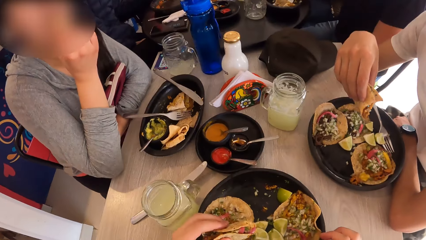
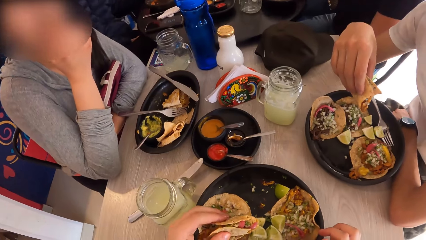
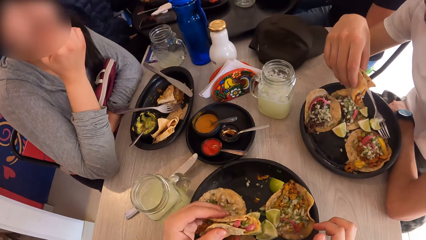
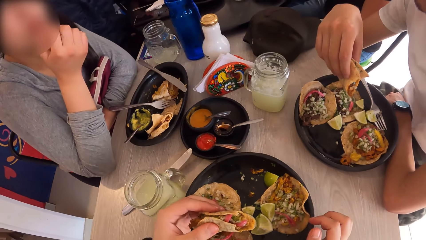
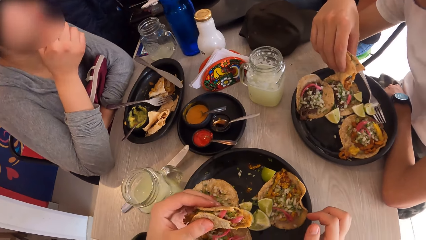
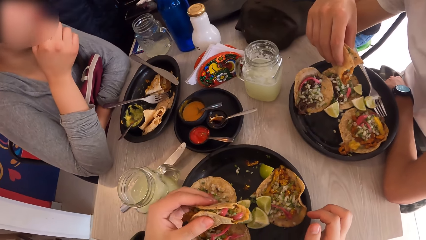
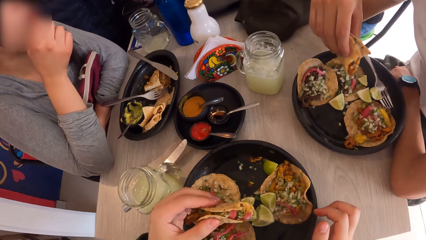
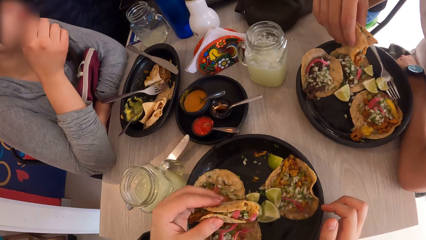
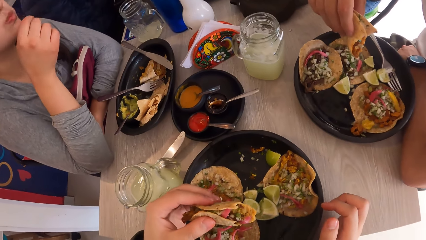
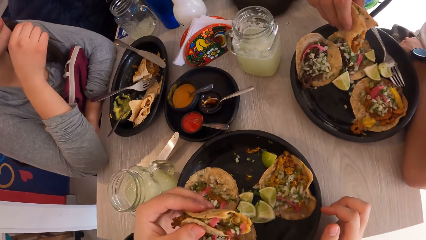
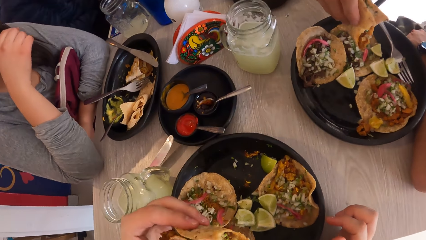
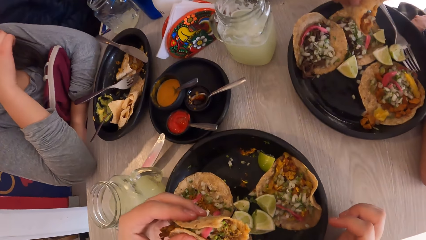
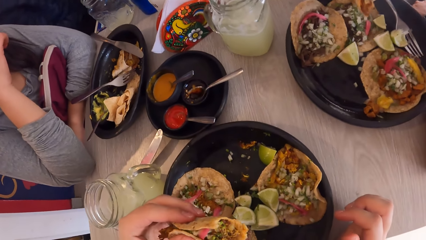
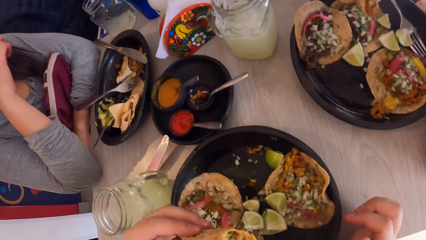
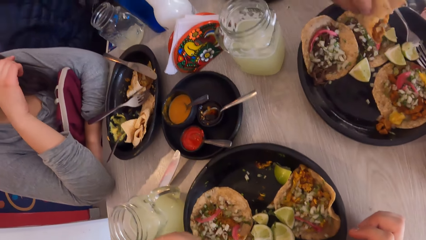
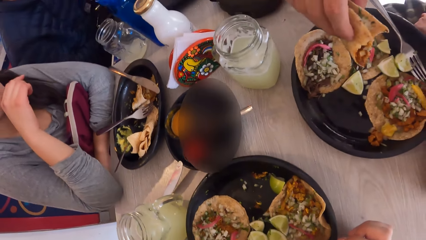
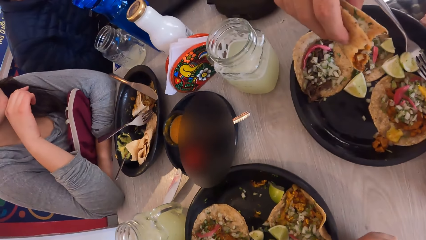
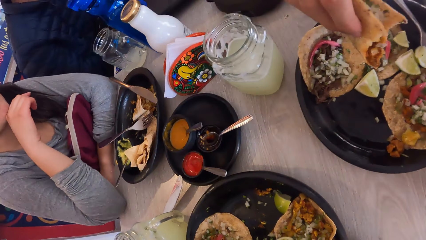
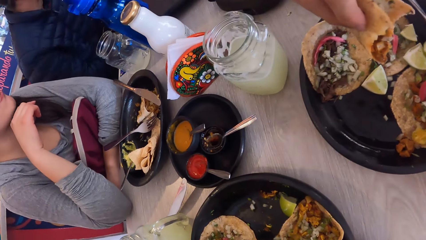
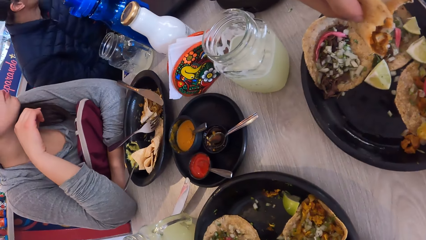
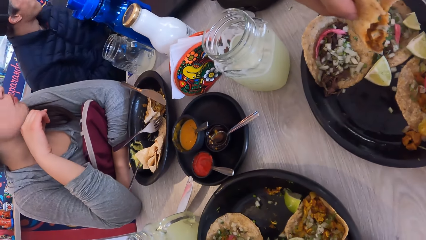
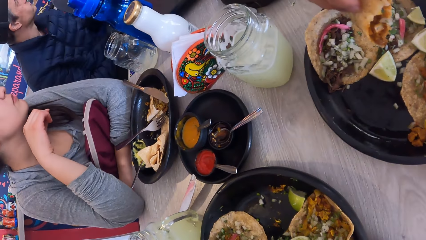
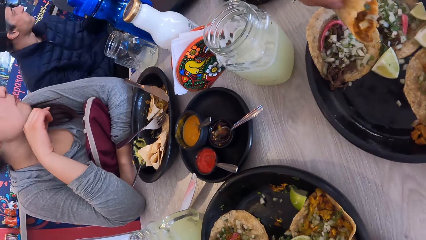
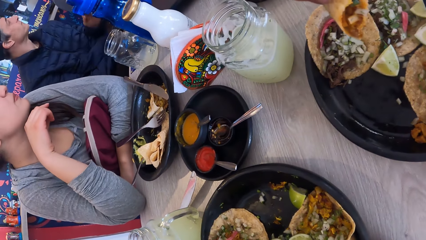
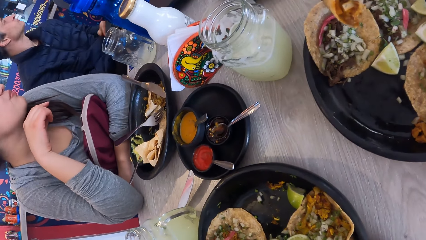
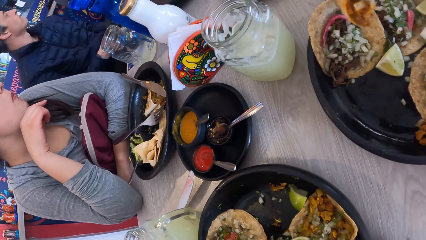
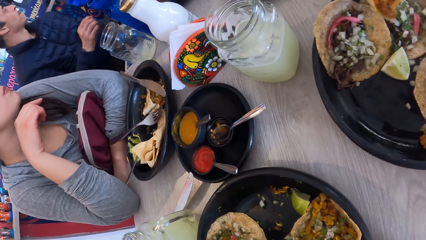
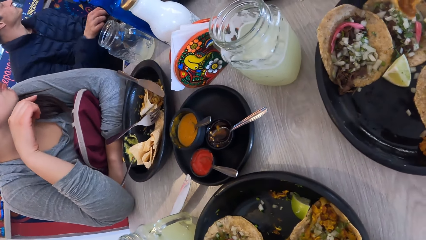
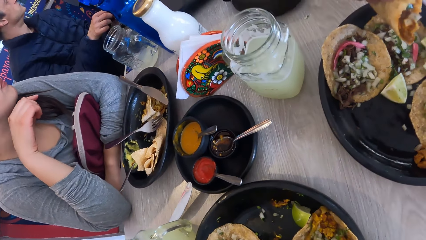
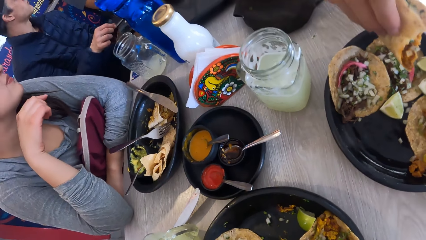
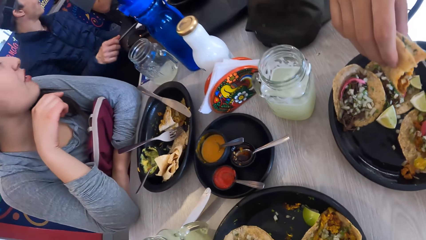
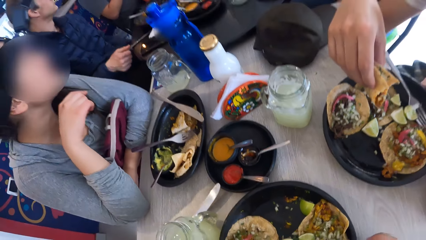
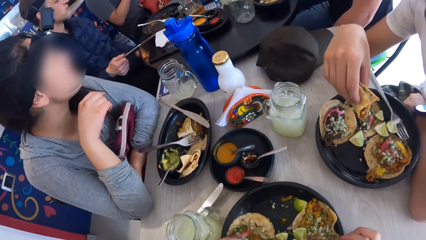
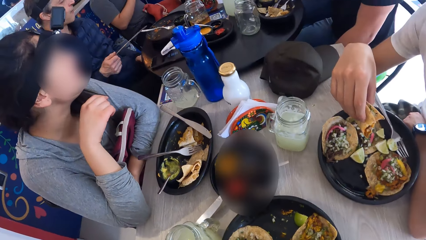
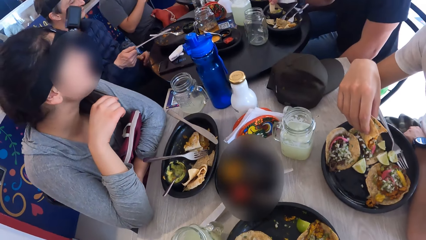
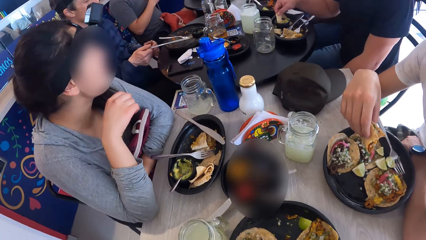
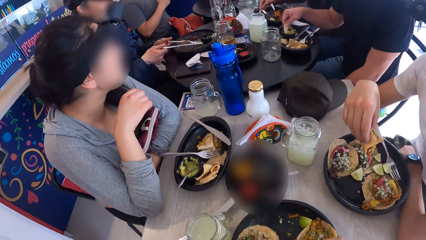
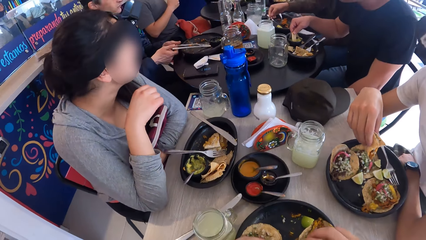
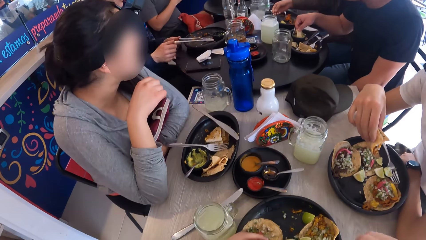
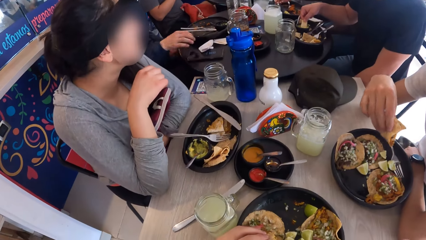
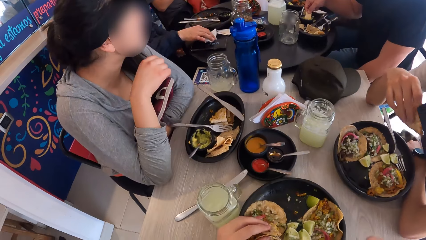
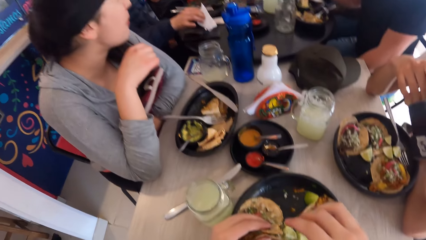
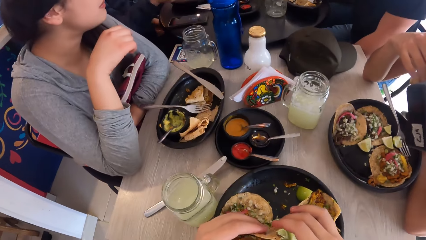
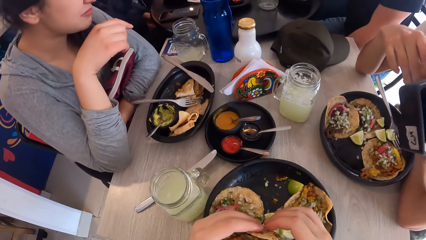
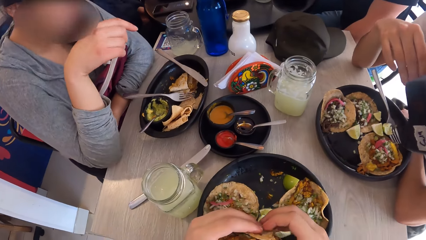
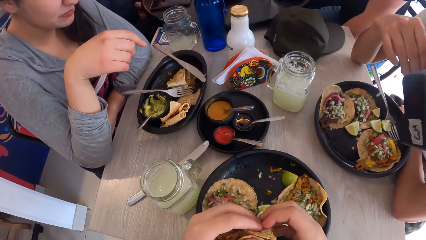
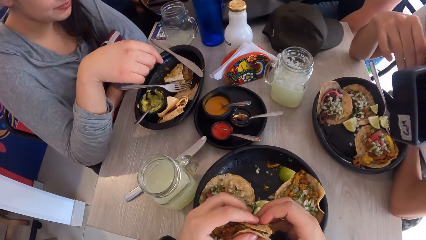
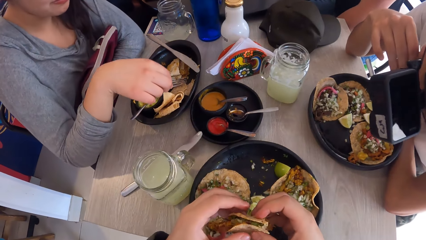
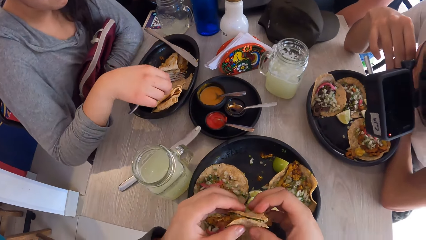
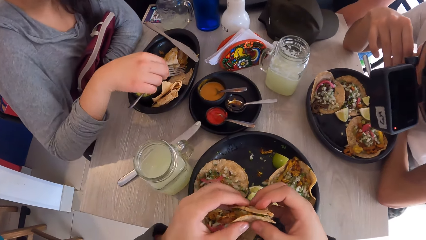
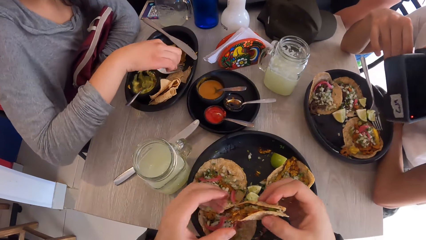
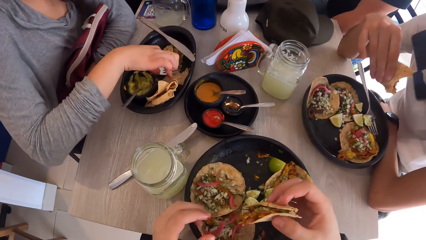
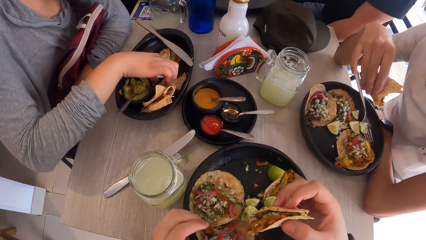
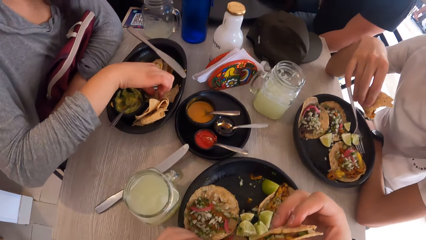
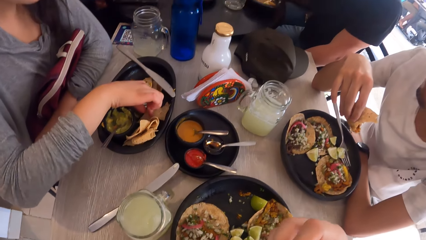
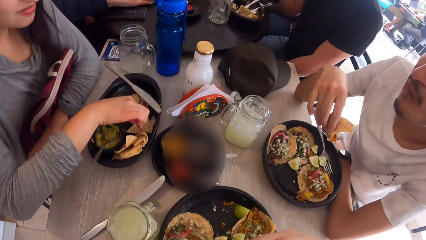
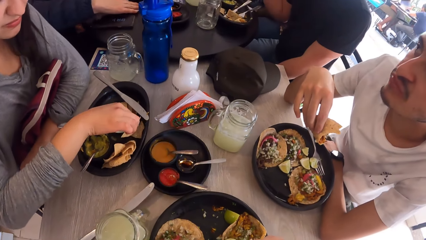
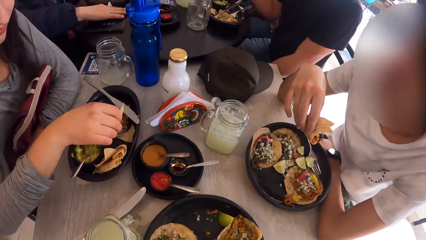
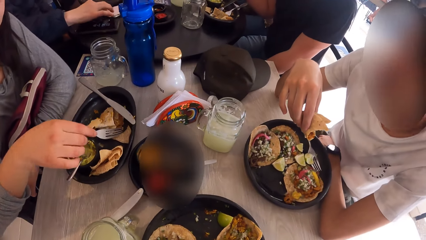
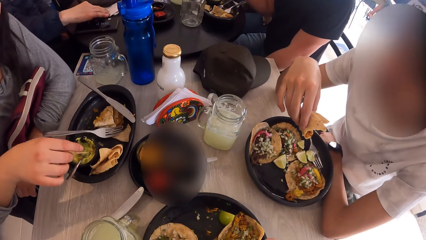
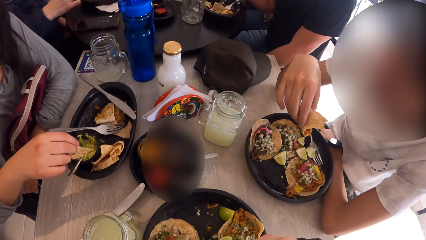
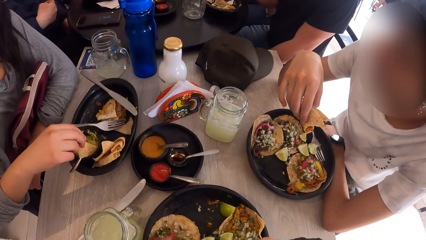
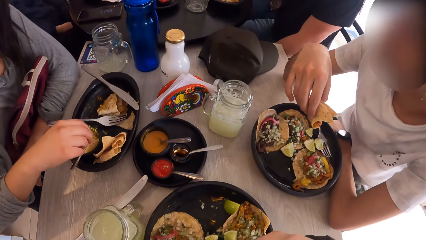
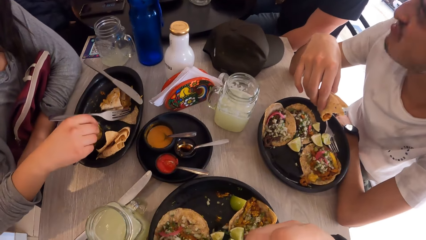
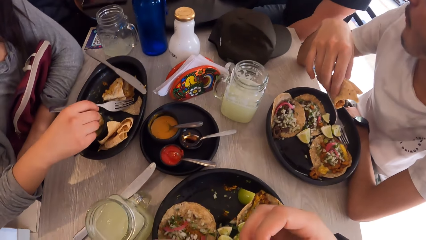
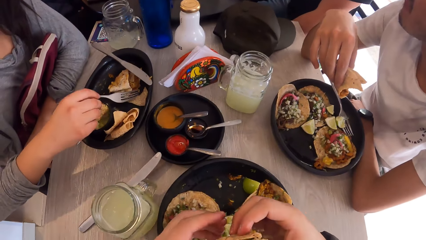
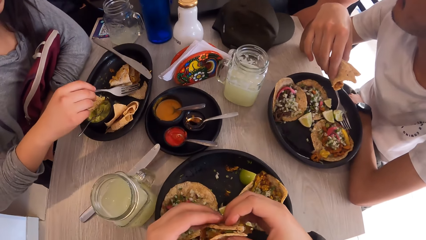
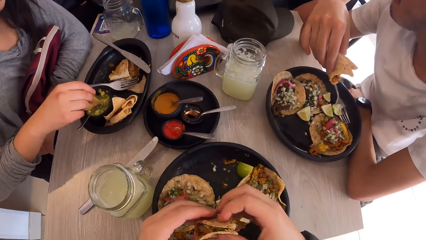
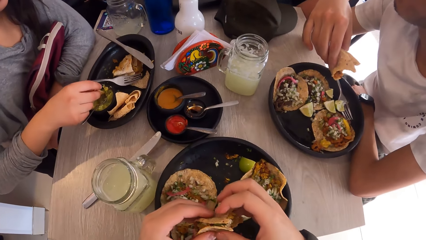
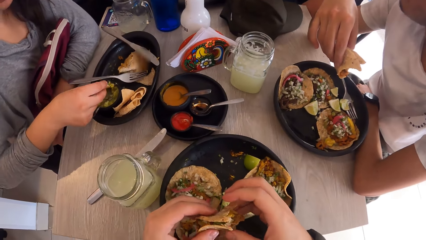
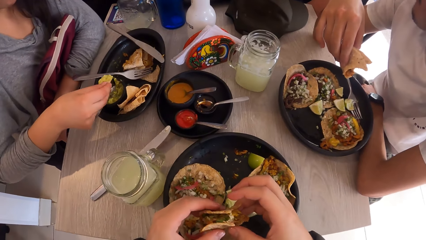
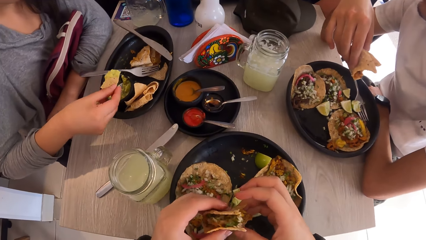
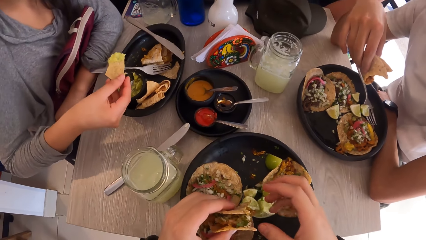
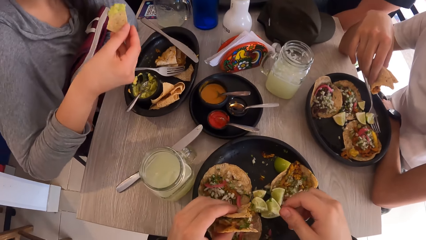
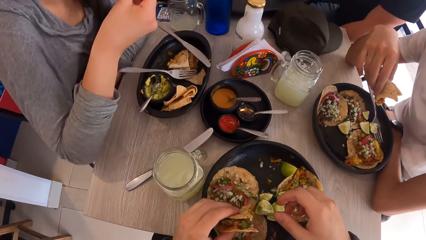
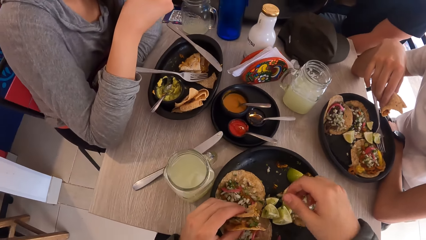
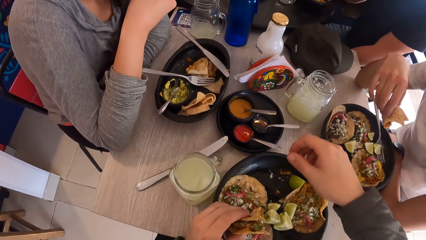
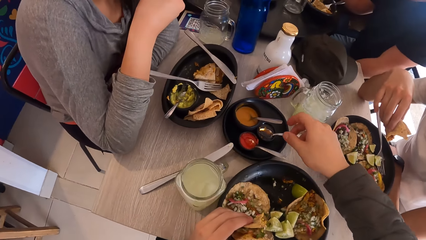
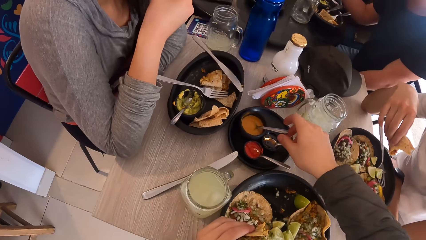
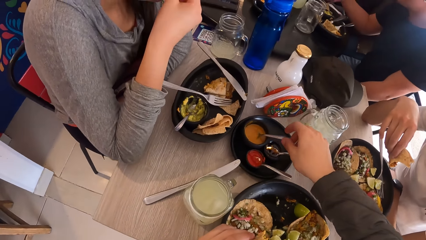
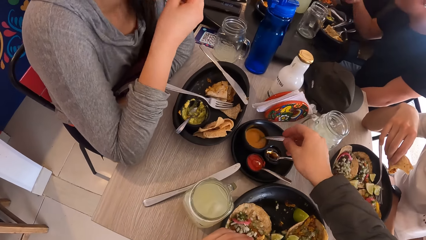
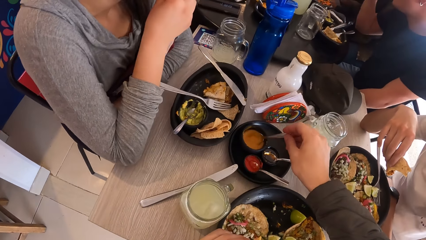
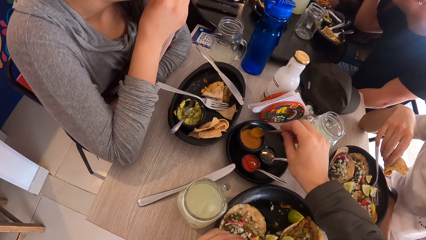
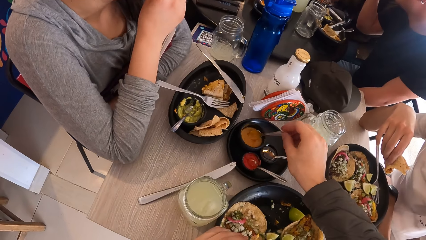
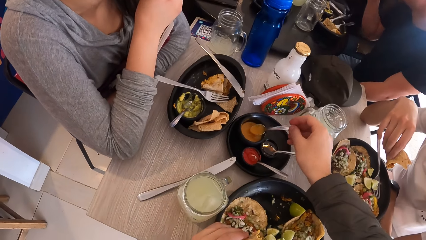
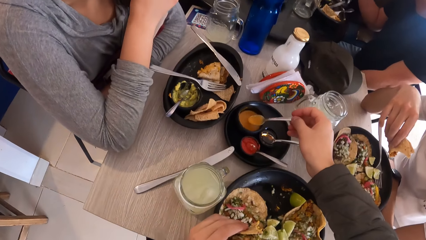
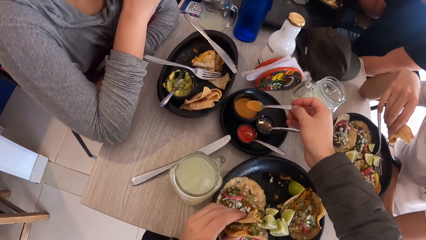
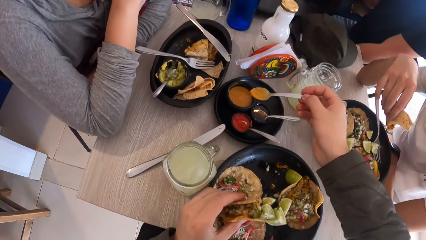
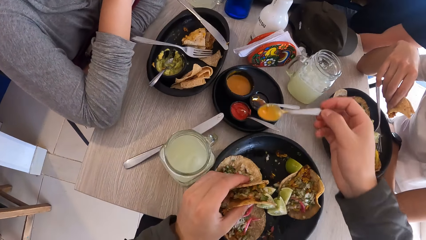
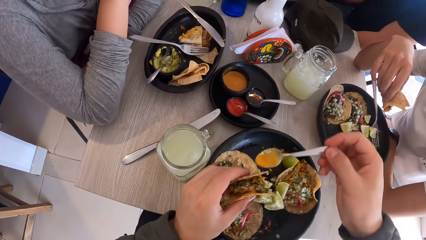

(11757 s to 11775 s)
A woman bites a flat bread. The camera wearer eats a taco with his right hand. He moves his hand. He looks around. A man bites the flat bread. The camera wearer holds the flat bread with both hands. The woman picks up the flat bread. The camera wearer looks around. The woman scoops sauce with the flat bread. The camera wearer holds the flat bread with both hands. The woman bites the flat bread. The camera wearer takes the sauce from the black cup on the table with a spoon with his right hand.
